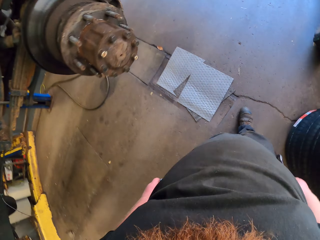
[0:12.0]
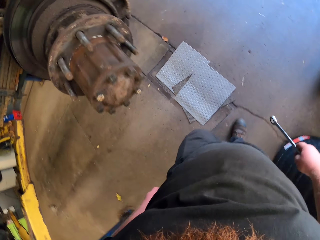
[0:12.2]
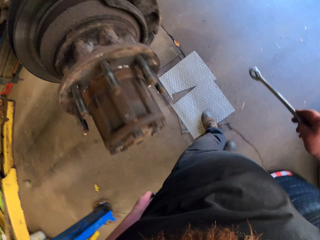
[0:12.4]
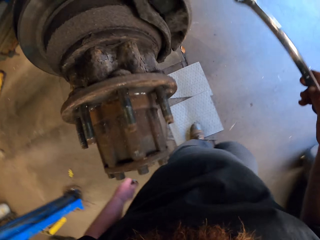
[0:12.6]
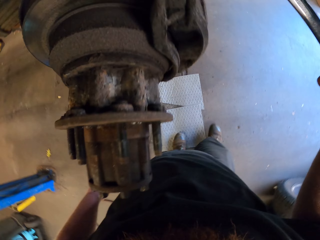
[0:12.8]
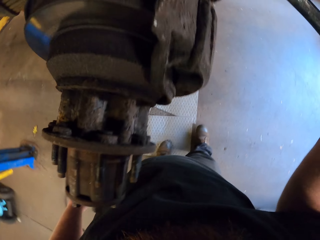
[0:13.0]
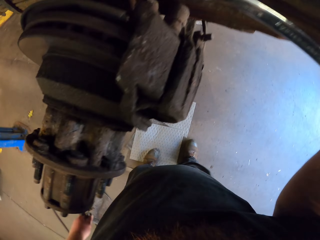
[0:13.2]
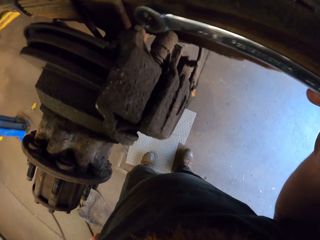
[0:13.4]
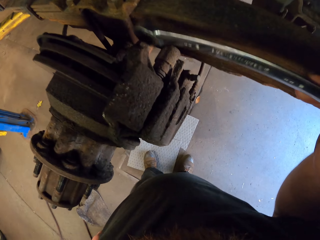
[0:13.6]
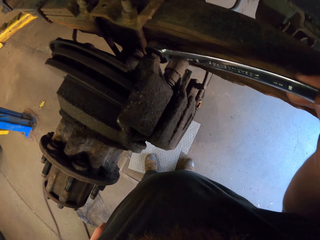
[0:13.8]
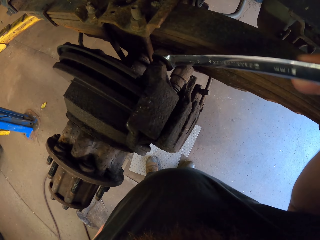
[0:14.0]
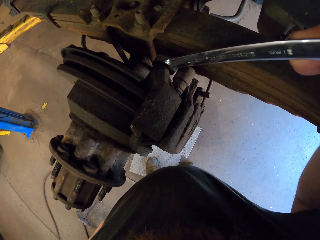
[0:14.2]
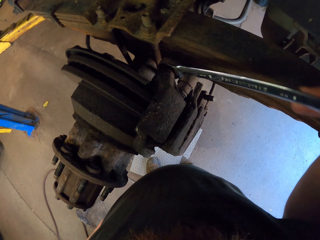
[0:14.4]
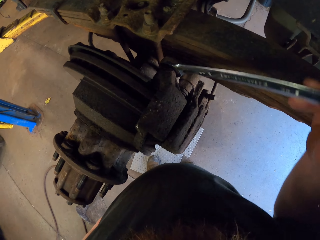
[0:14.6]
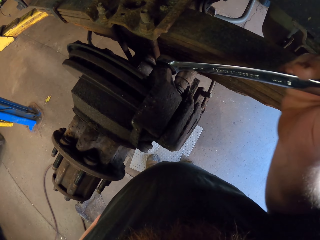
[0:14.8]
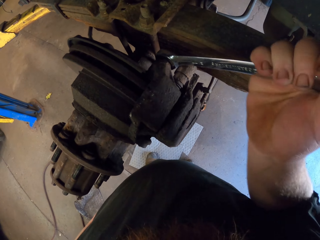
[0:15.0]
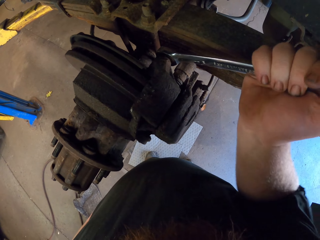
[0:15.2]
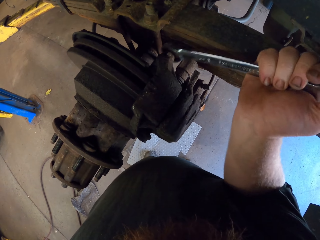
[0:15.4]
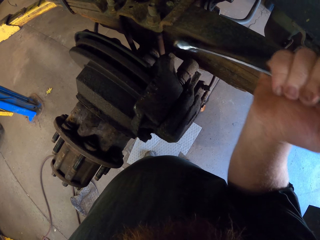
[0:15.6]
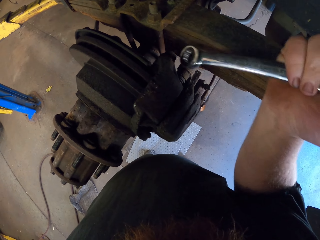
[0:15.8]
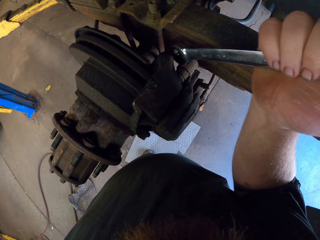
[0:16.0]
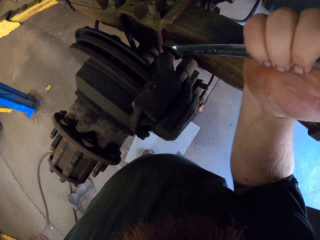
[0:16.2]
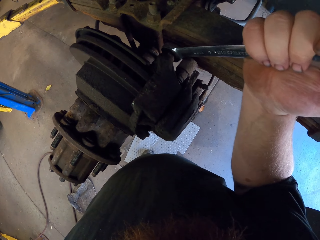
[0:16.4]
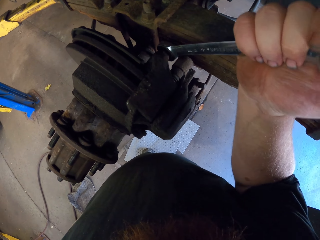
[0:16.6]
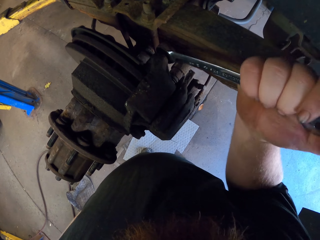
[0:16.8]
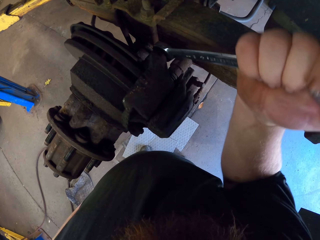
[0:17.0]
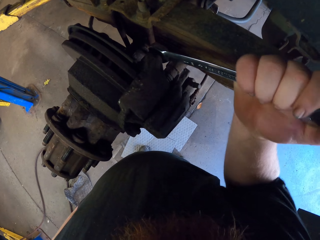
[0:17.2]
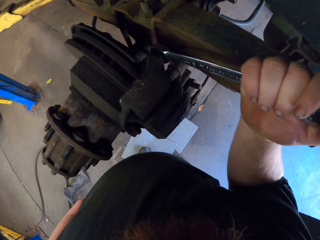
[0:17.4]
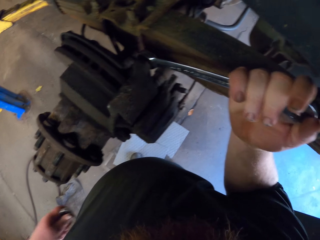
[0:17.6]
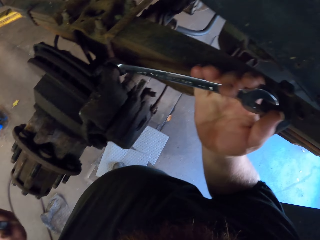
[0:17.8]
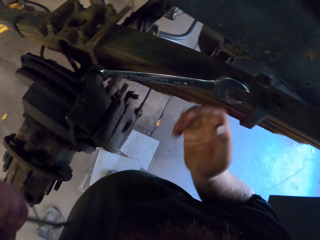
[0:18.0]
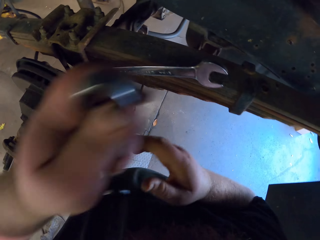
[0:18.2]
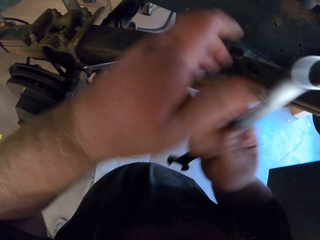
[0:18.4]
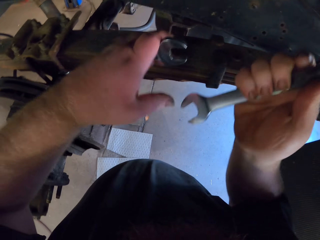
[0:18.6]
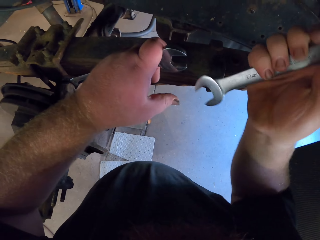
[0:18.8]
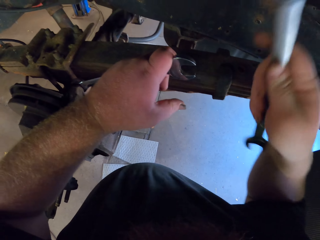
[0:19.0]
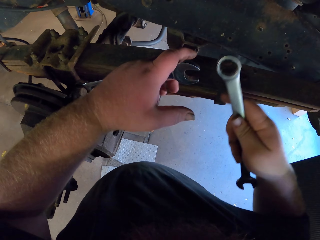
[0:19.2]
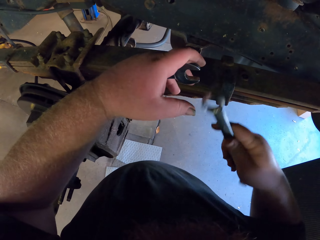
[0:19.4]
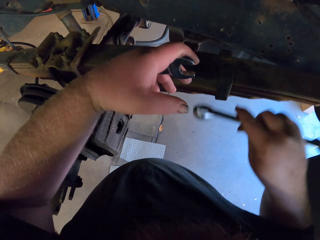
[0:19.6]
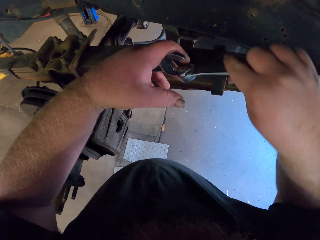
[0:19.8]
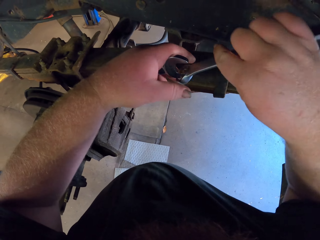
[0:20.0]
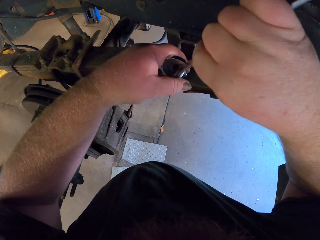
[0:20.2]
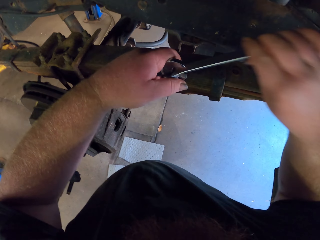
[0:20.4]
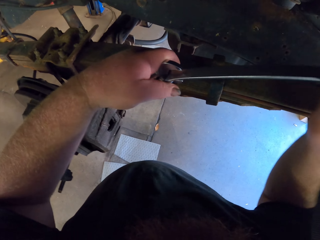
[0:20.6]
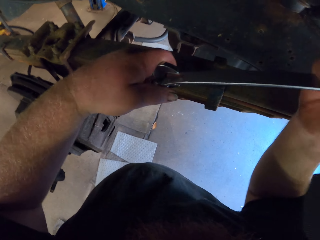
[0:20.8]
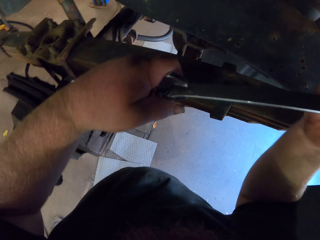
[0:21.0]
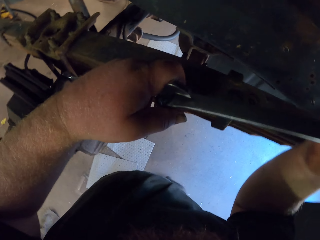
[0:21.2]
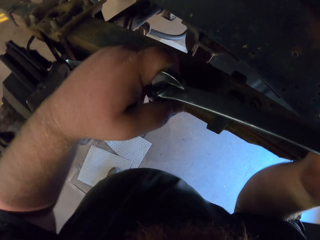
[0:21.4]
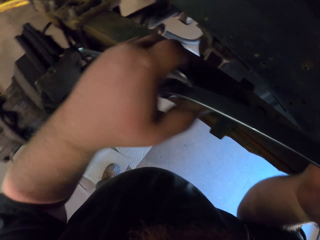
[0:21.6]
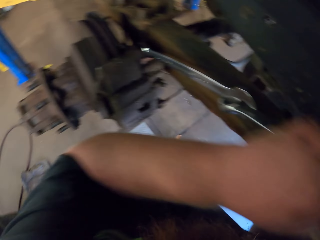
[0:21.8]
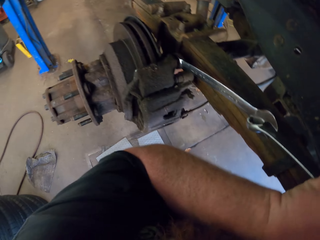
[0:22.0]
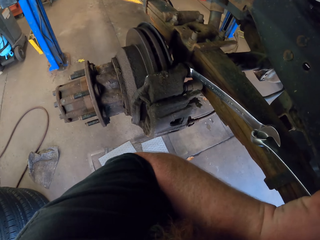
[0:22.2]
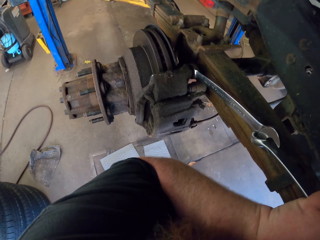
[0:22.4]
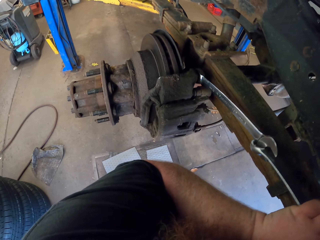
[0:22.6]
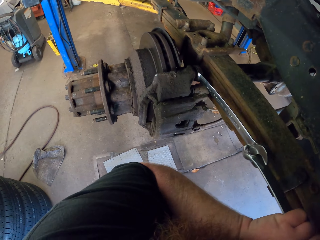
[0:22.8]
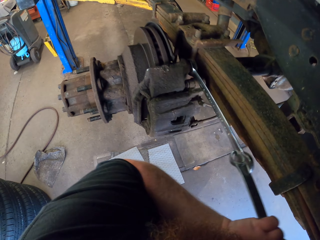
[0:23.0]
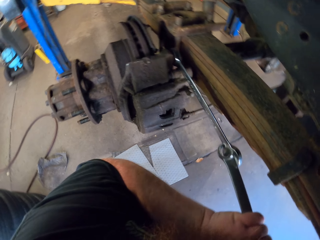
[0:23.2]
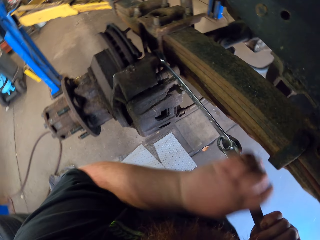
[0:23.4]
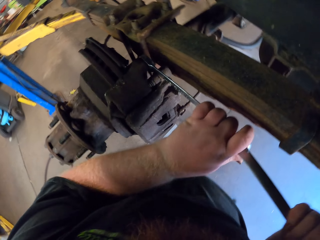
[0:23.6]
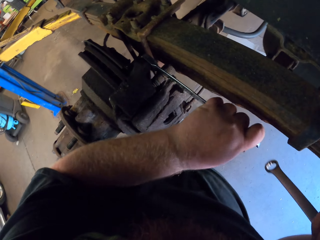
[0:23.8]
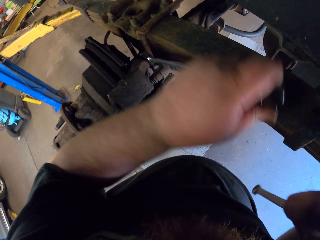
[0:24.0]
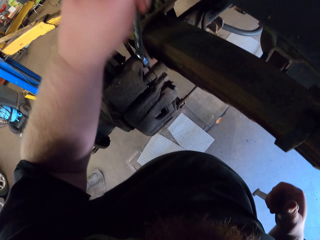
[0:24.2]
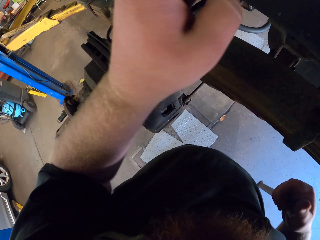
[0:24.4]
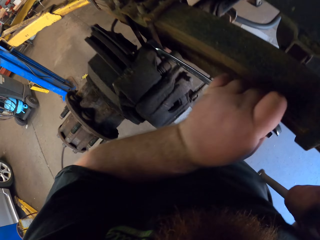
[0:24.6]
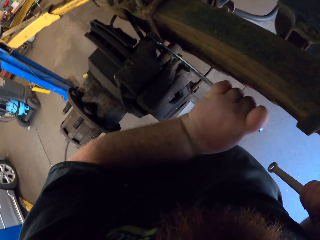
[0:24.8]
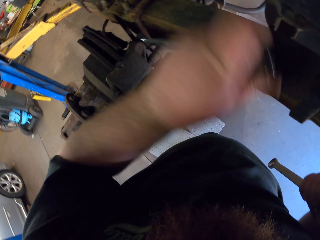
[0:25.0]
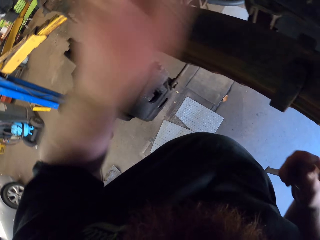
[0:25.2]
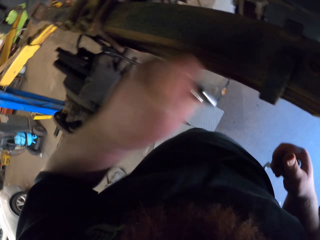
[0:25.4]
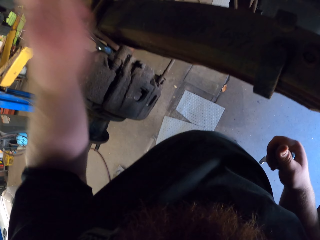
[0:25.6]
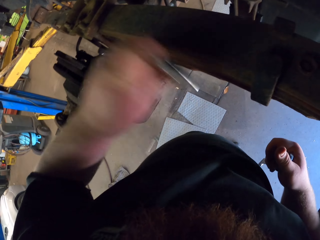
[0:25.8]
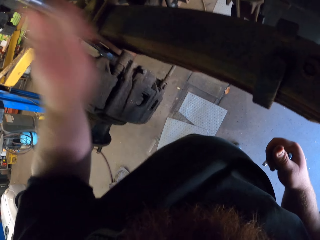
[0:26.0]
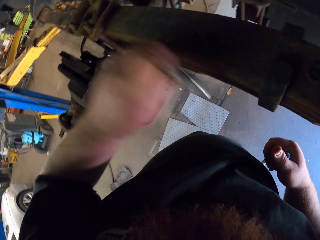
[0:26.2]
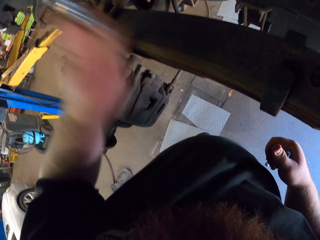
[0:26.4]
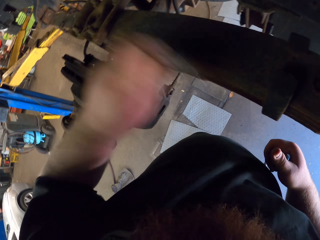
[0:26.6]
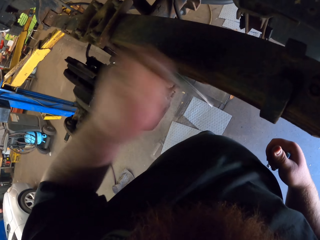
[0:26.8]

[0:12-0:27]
The camera wearer stops walking. They place the steel combination spanner to the bolt nut. They screw the wheel of the car. They turn the spanner. They fit in the spanner. They withhold the combination spanner. They exchange the wrench spanner to the right hand. They hold the combination spanner attached to the bolt nut with the left hand. They put the wrench spanner to the combination spanner. They pull down the spanner with both hands. They open the bolt nut with the spanner.

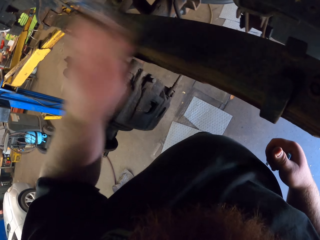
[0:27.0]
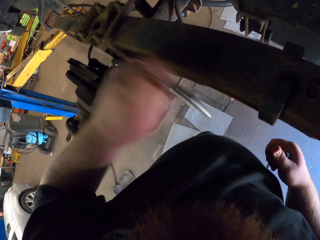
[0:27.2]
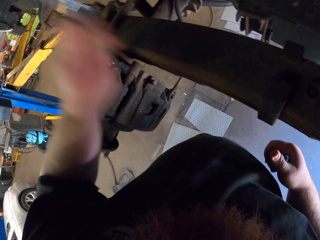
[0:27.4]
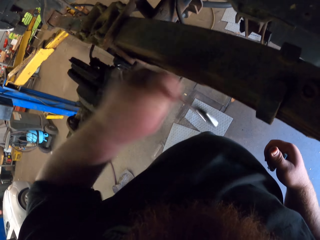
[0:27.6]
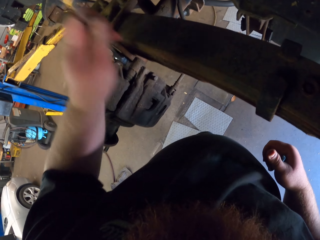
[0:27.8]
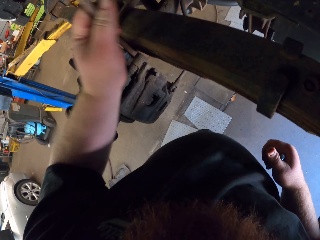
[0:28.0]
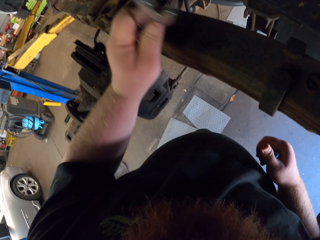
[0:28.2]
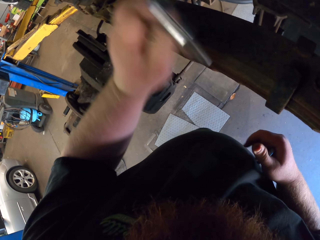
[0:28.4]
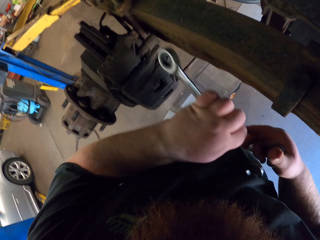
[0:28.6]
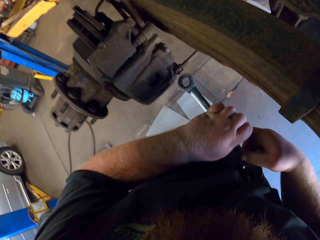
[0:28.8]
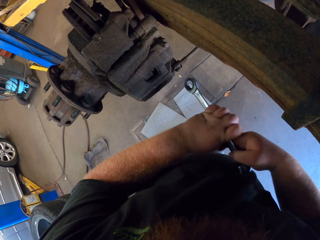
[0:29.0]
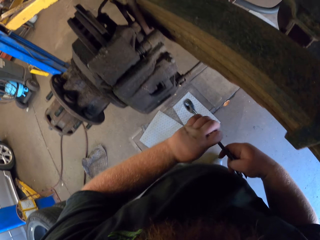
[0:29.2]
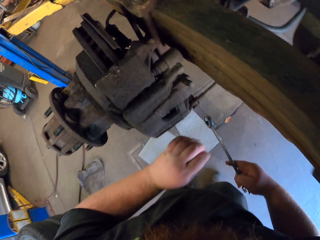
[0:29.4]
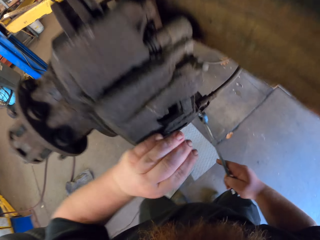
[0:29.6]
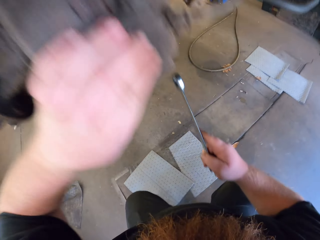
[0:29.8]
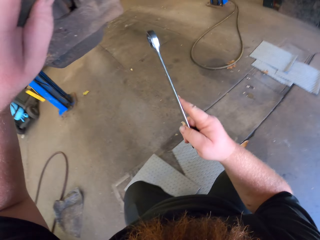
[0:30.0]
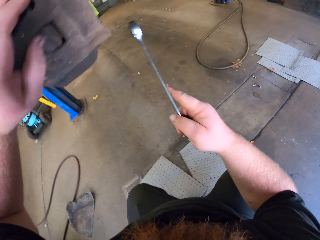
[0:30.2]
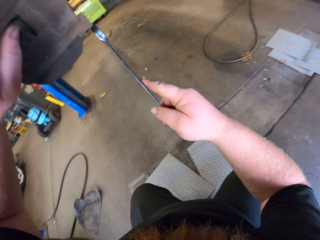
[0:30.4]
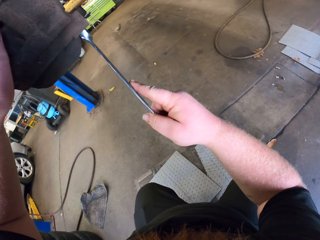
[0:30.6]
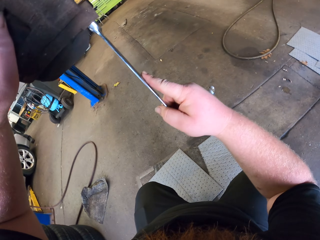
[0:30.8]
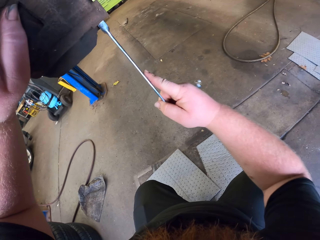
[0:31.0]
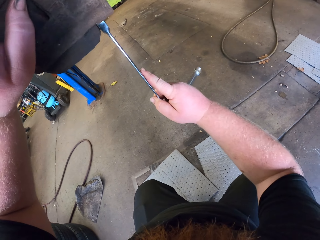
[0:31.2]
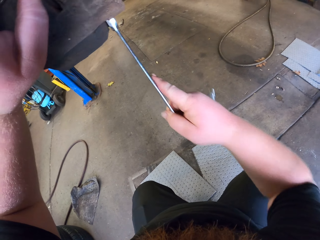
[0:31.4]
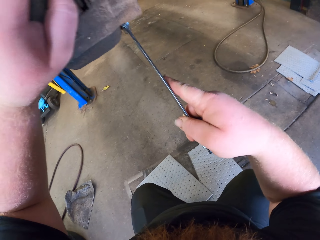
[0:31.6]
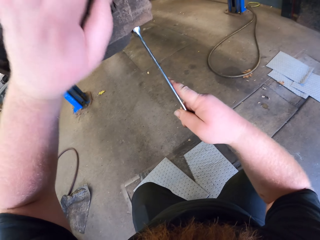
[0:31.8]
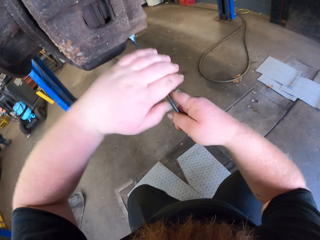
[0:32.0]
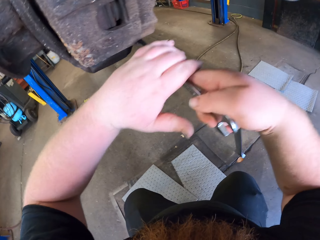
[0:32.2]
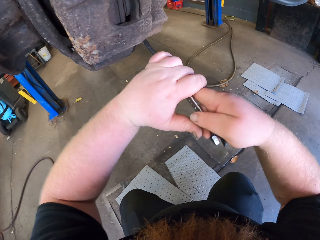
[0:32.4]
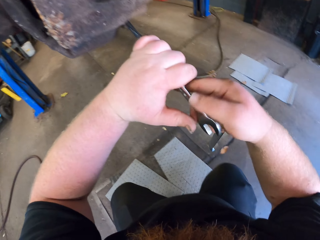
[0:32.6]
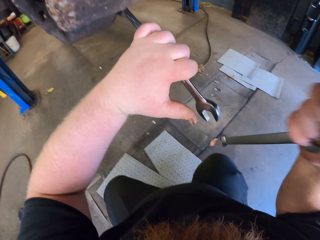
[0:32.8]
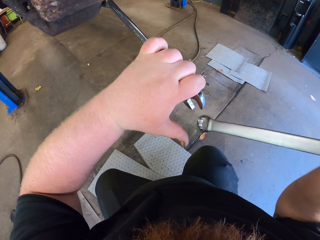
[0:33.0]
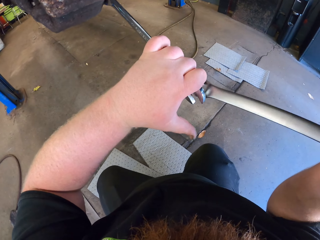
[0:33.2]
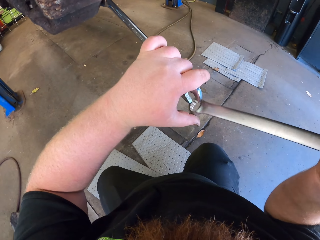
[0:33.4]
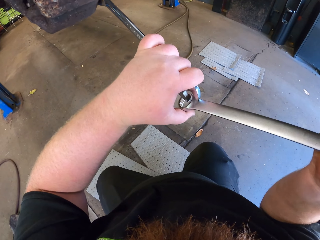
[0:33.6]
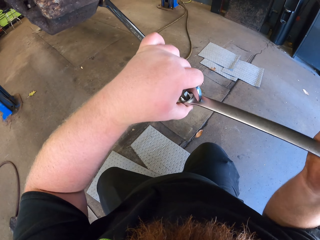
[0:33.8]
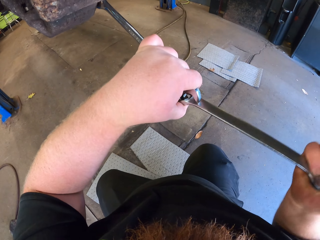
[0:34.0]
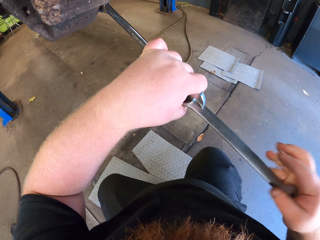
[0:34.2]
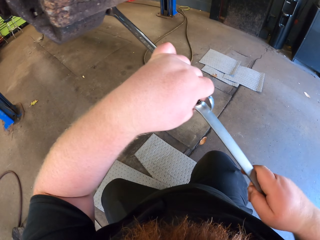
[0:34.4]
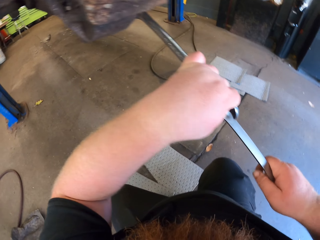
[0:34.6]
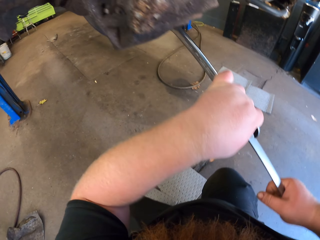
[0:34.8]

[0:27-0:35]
The camera wearer stops to use the spanner. They squat down. They put the spanner to the bolt nut. They put the wrench spanner at the back of the combination spanner.
